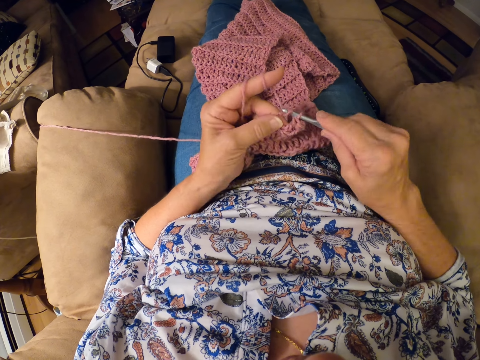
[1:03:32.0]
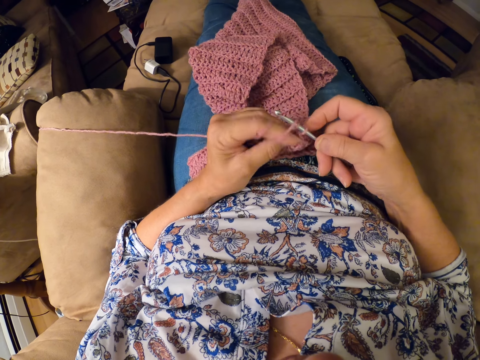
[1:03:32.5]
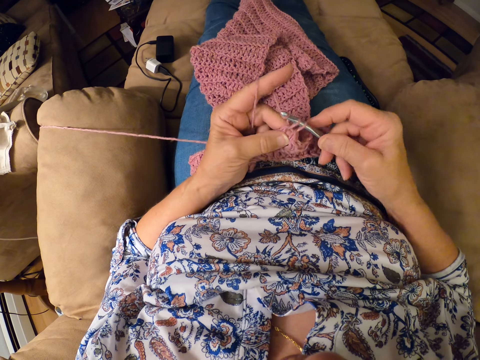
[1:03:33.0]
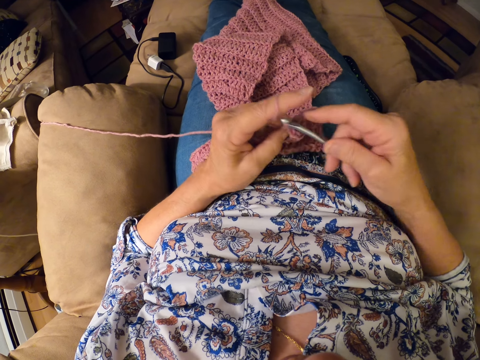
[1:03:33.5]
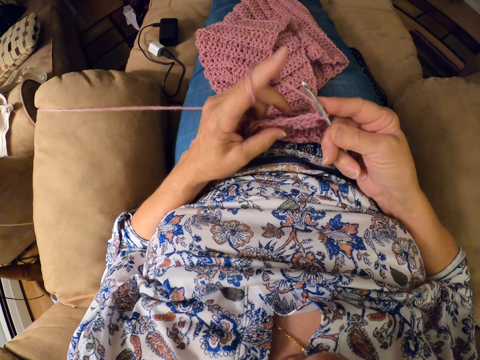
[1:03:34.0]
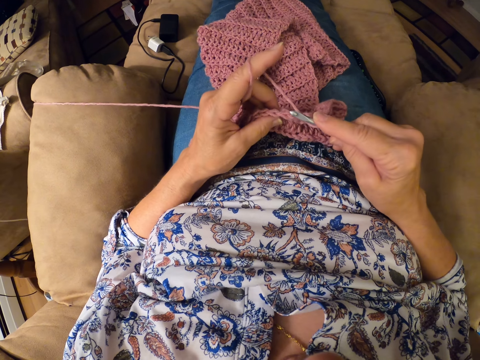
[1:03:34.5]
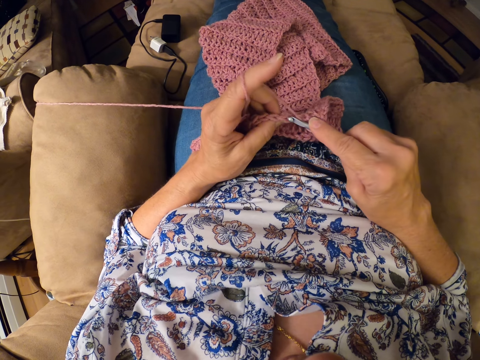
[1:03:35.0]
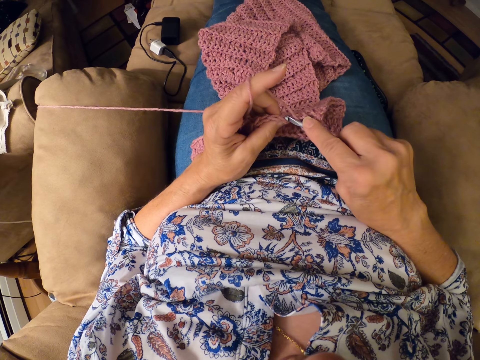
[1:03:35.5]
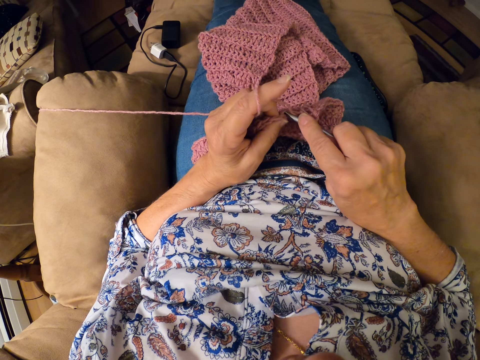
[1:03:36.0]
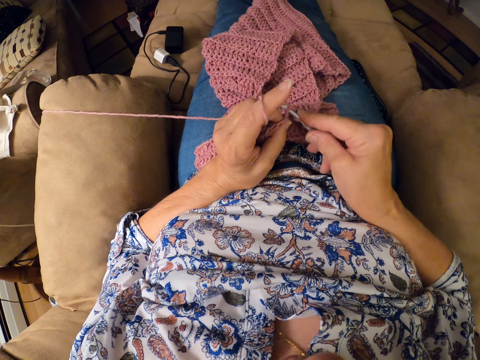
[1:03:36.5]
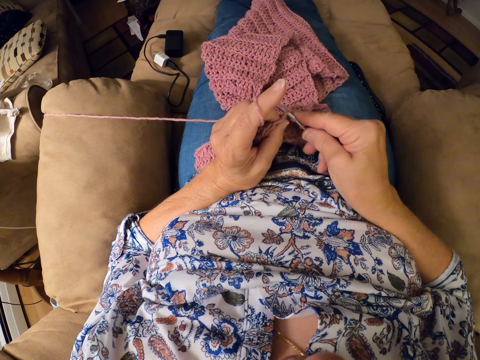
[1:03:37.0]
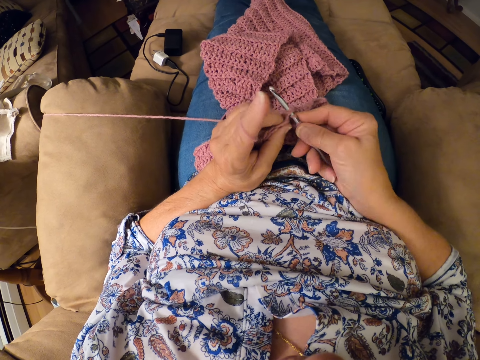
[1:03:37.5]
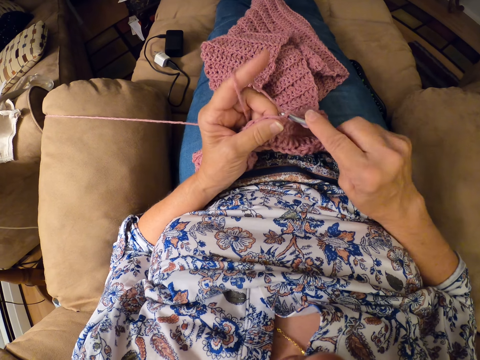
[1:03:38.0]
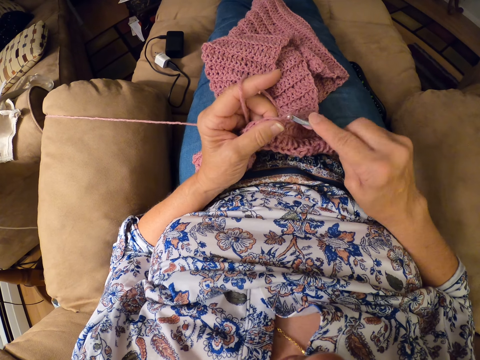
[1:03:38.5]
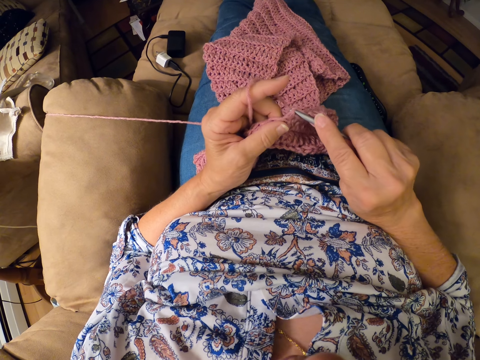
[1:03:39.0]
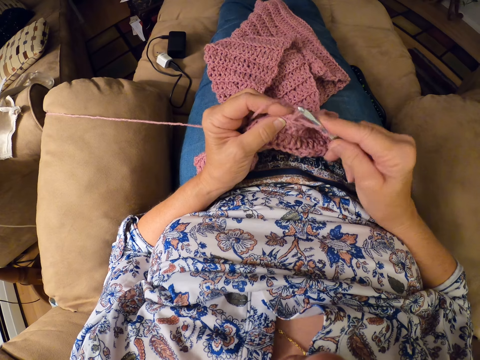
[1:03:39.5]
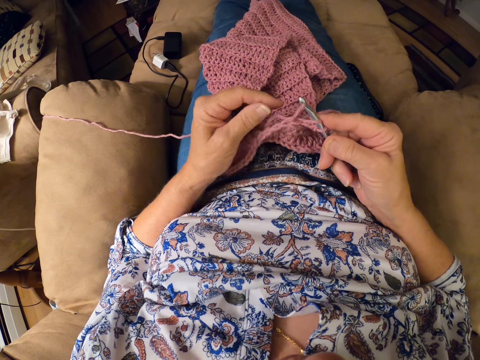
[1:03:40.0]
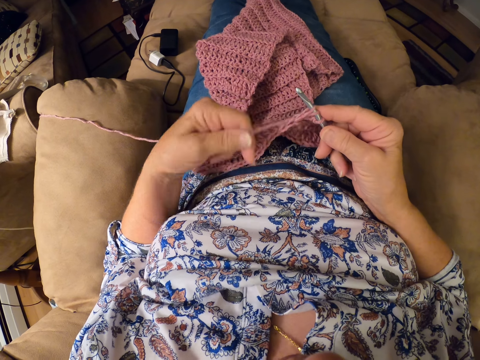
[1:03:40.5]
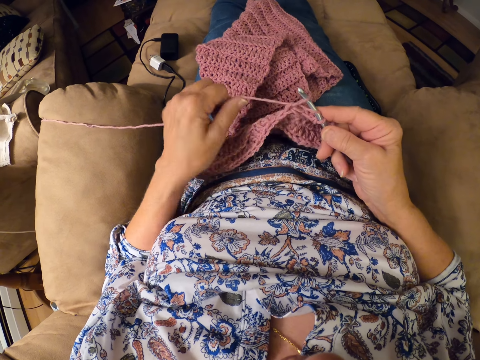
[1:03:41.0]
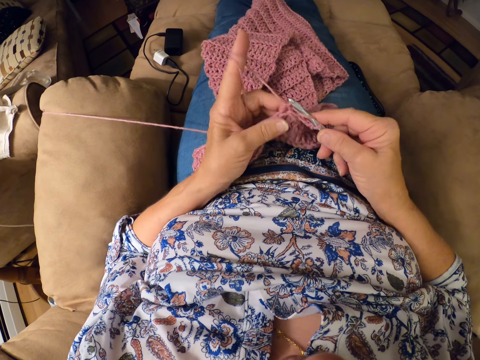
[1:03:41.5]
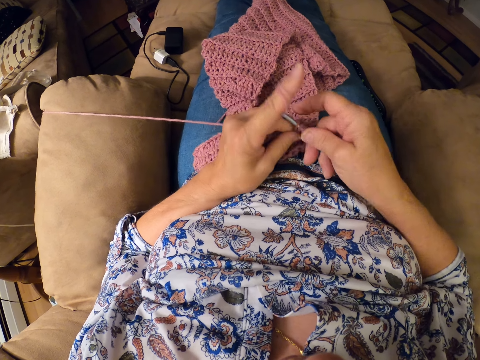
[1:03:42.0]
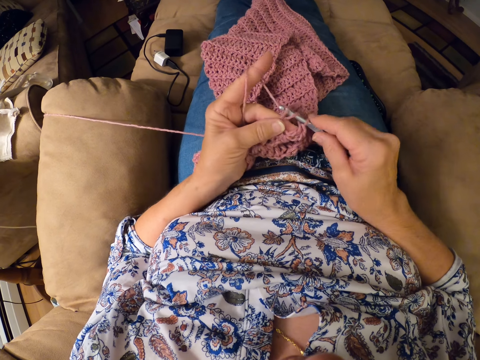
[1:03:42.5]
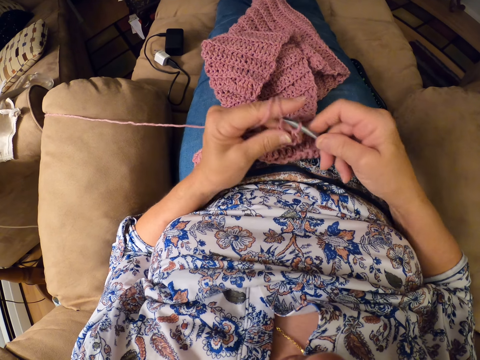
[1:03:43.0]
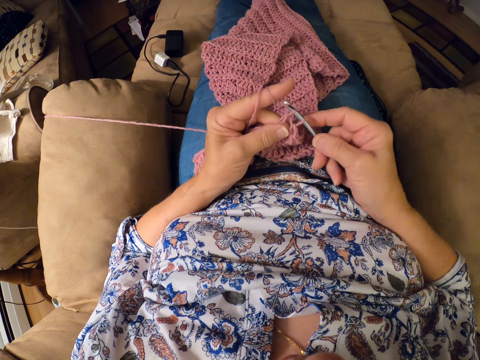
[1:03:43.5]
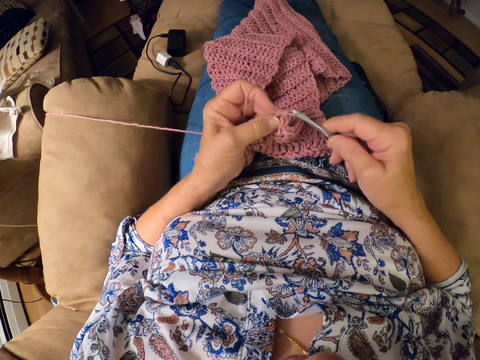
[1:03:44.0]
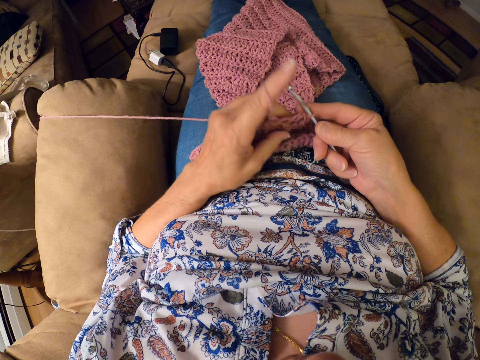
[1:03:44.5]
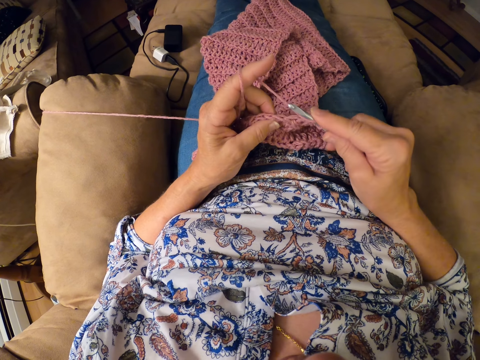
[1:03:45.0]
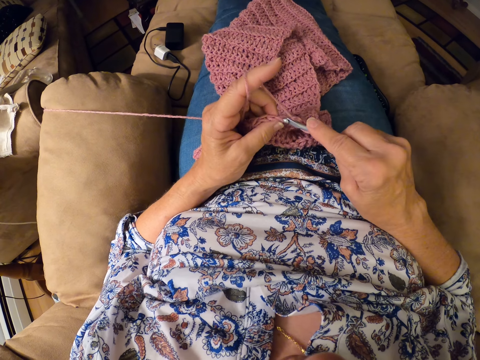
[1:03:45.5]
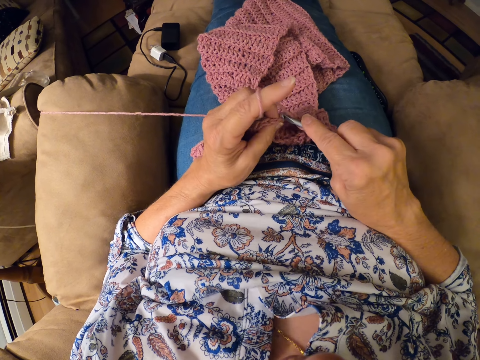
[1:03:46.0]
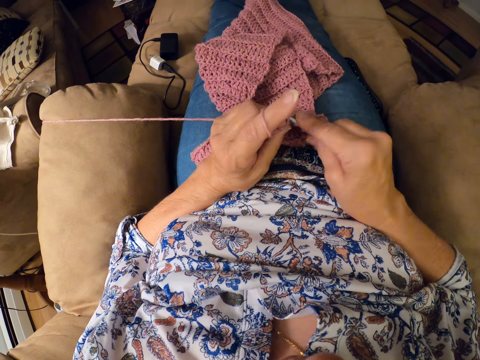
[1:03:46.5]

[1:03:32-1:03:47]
The camera wearer rolls the yarn on her left index finger.

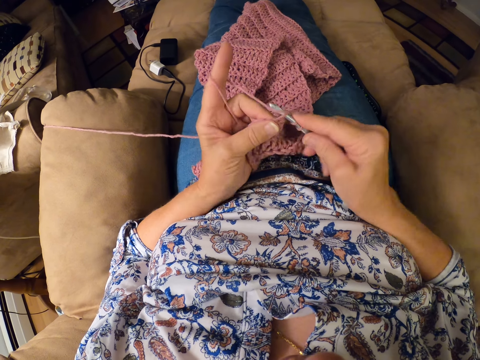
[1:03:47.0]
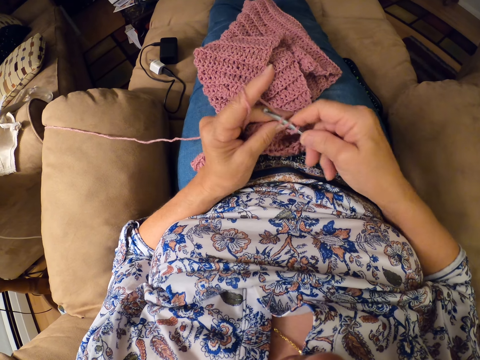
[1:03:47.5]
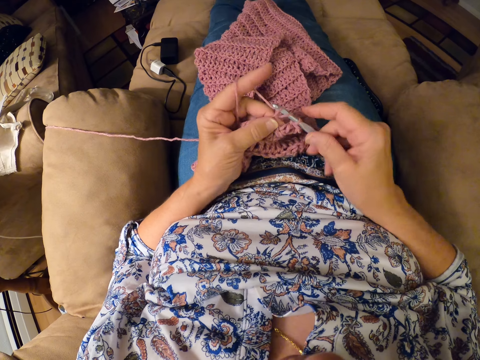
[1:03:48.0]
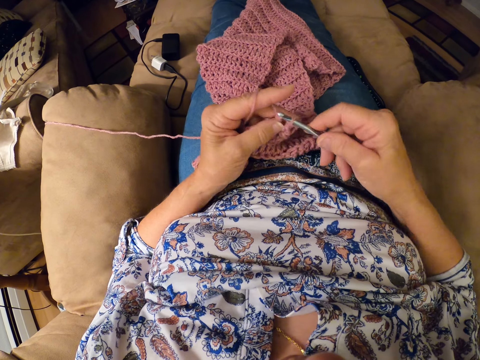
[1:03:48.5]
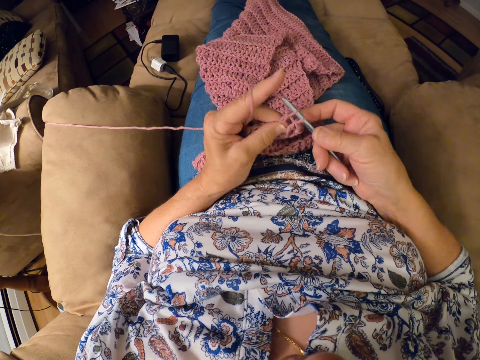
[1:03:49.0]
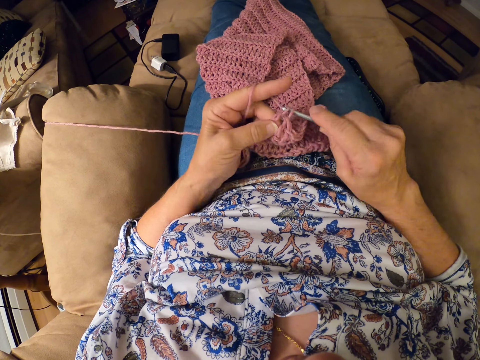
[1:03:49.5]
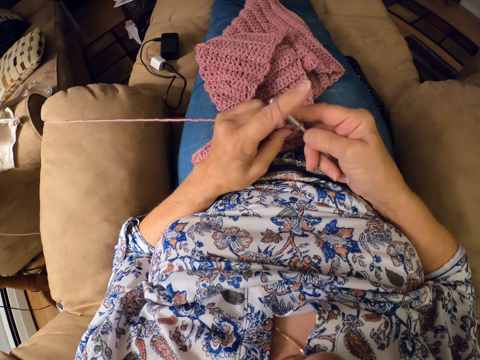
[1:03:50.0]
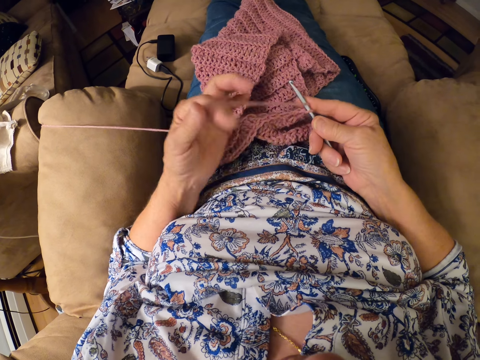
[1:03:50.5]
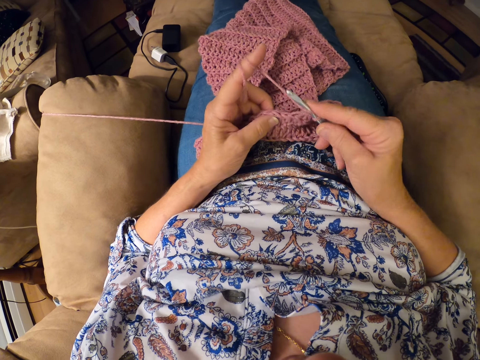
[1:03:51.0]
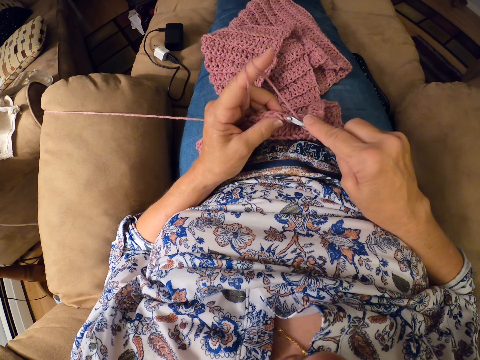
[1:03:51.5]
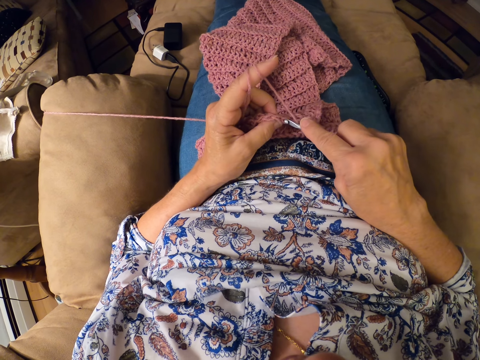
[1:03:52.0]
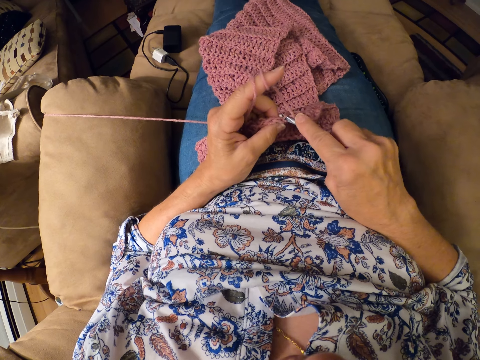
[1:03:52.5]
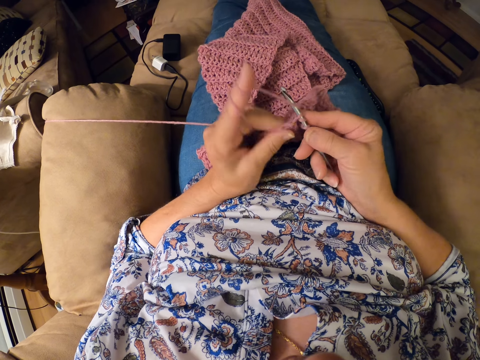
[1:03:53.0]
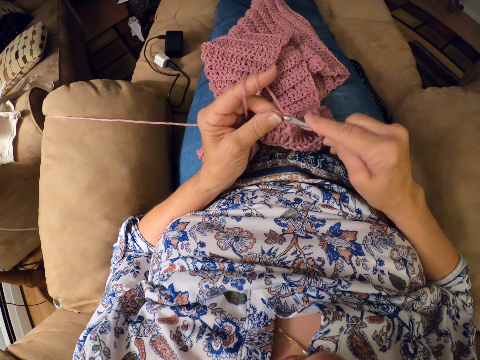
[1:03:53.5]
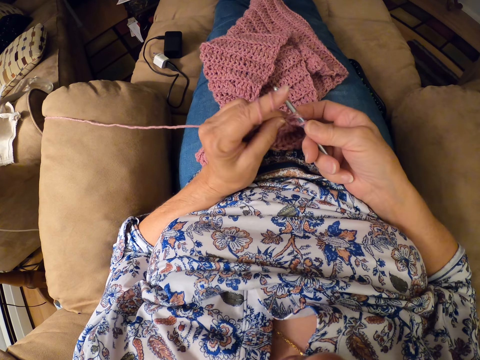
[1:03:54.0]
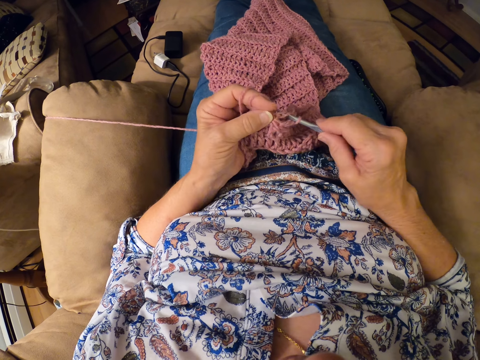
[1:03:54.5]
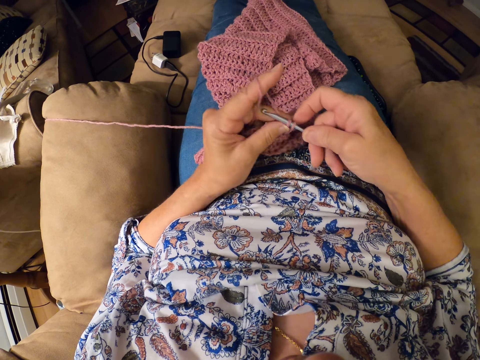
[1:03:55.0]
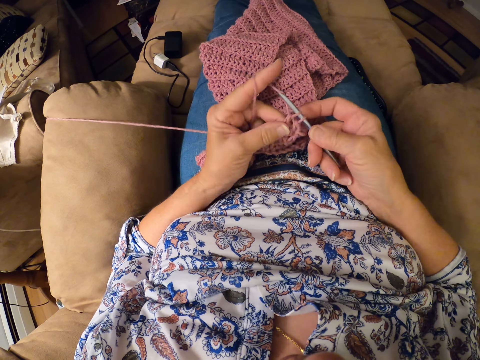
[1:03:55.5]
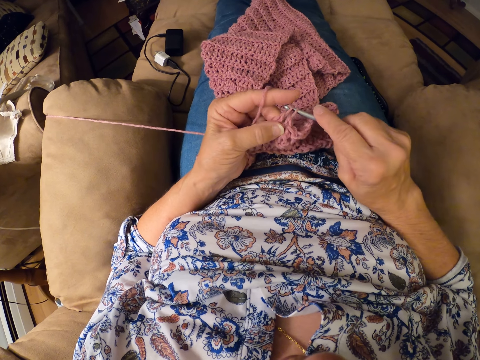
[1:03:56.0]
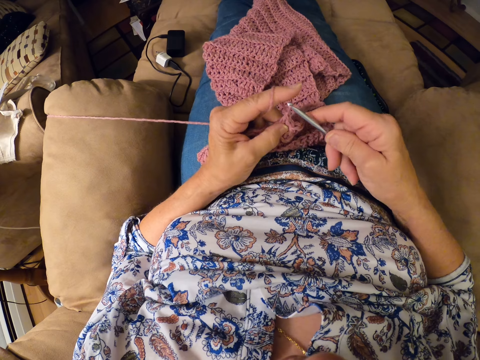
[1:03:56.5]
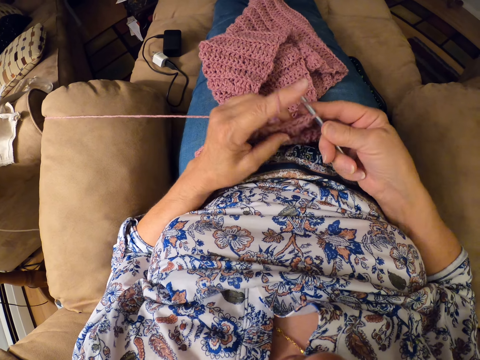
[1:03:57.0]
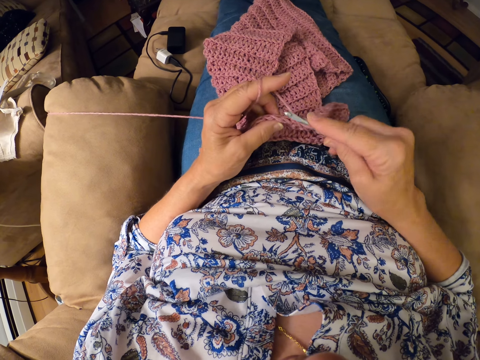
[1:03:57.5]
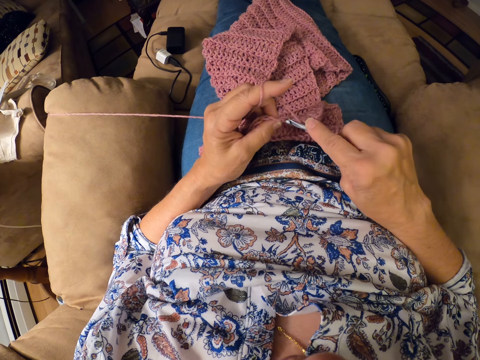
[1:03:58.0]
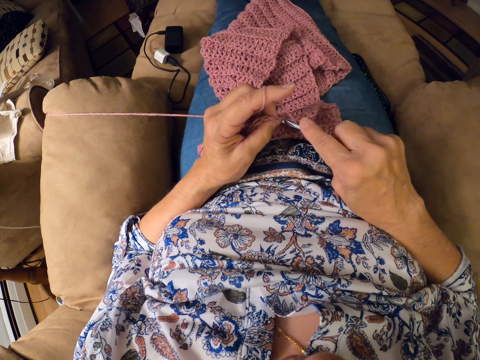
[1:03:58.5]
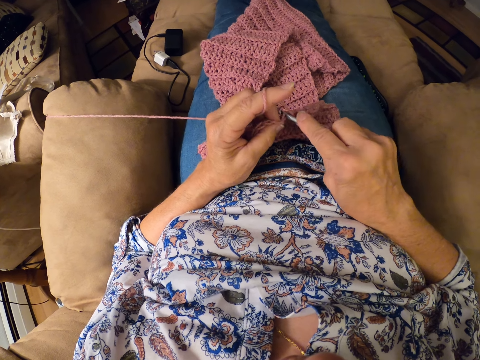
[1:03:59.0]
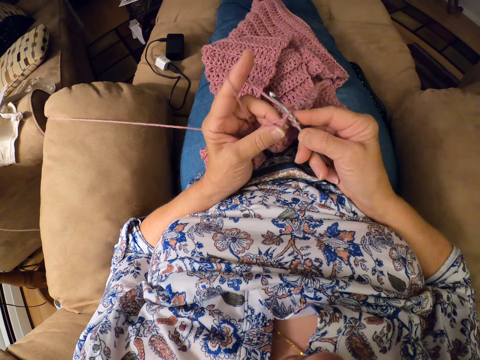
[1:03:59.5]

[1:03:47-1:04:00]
The camera wearer rolls the yarn on her left index finger.
